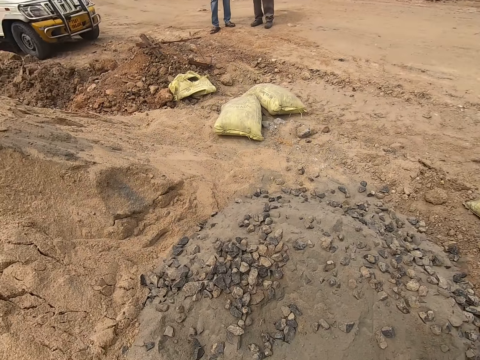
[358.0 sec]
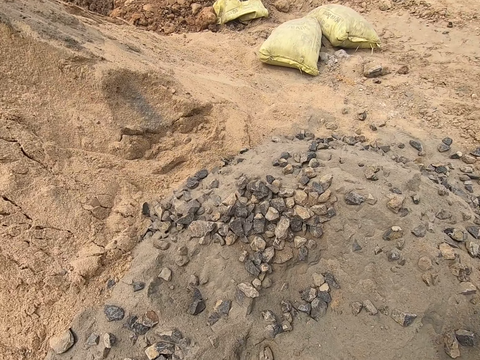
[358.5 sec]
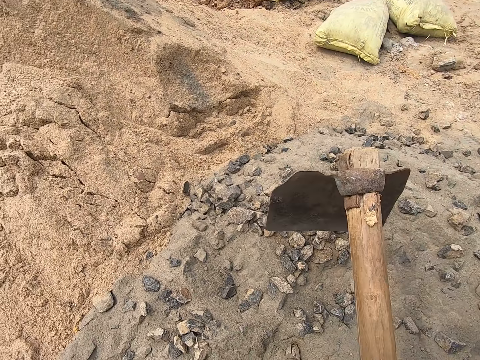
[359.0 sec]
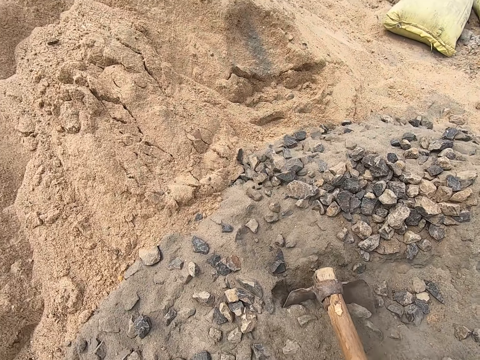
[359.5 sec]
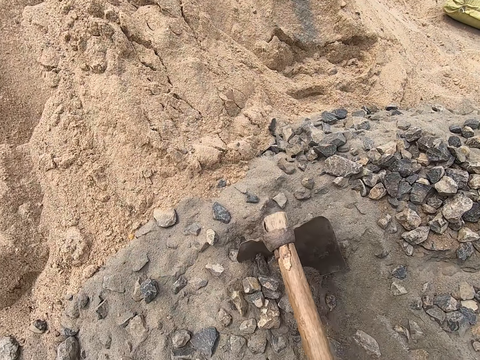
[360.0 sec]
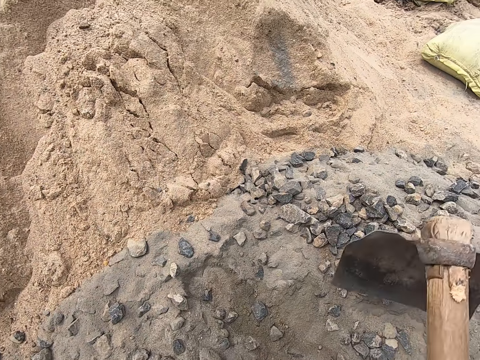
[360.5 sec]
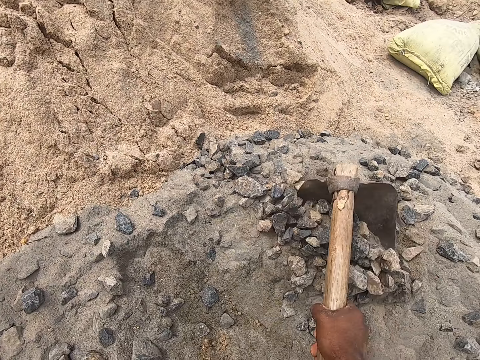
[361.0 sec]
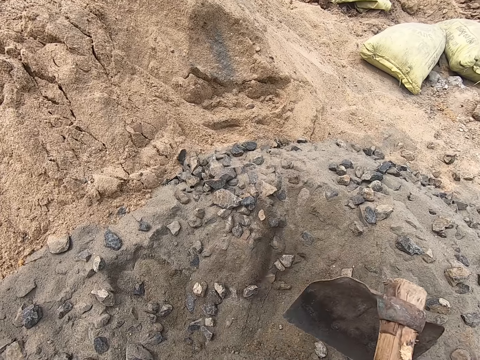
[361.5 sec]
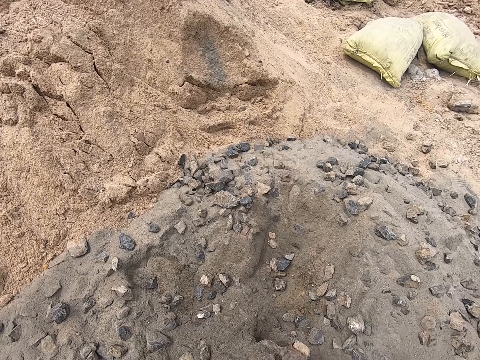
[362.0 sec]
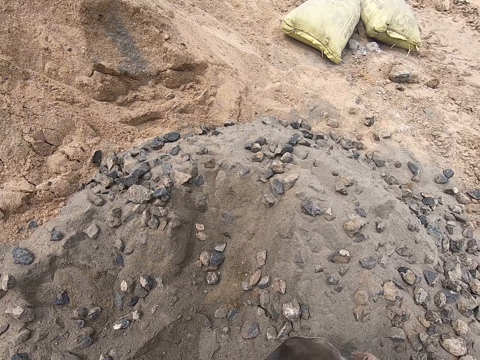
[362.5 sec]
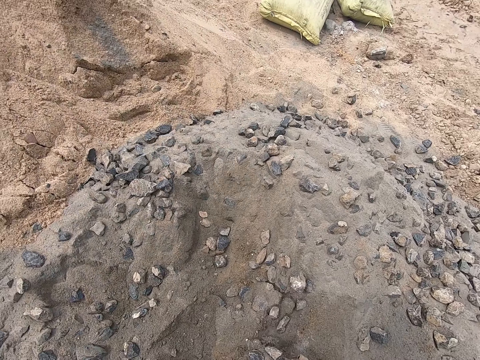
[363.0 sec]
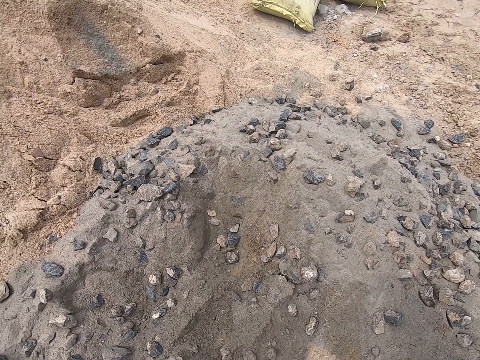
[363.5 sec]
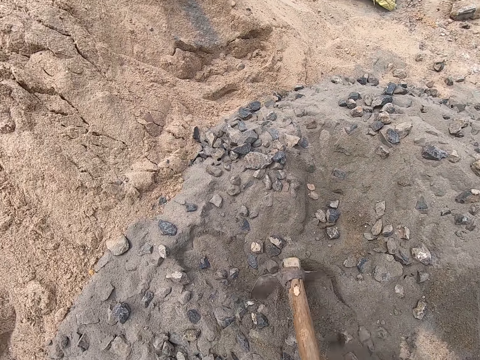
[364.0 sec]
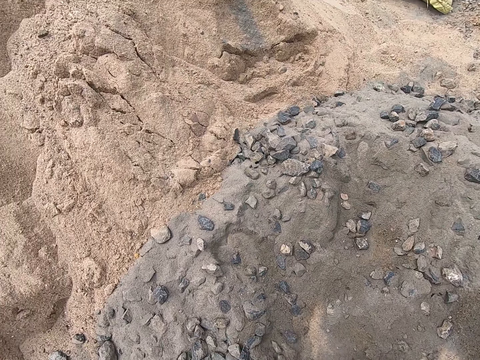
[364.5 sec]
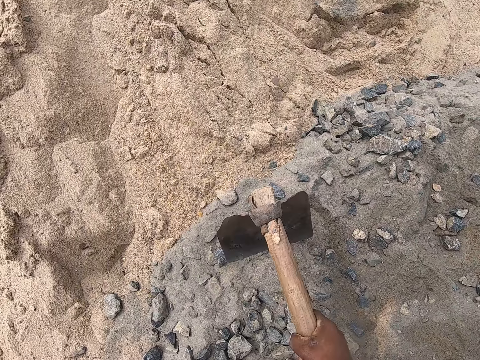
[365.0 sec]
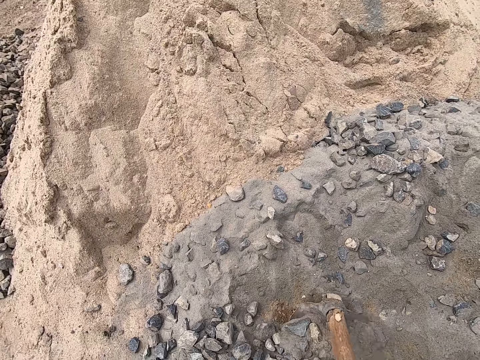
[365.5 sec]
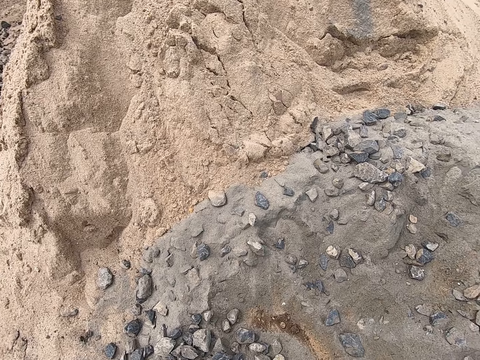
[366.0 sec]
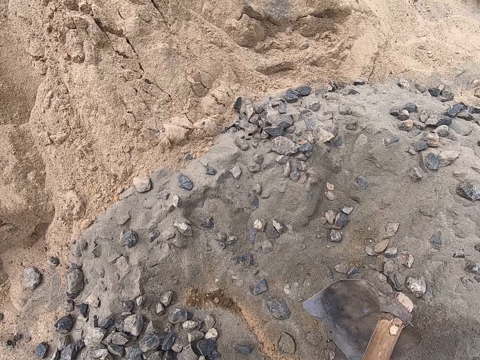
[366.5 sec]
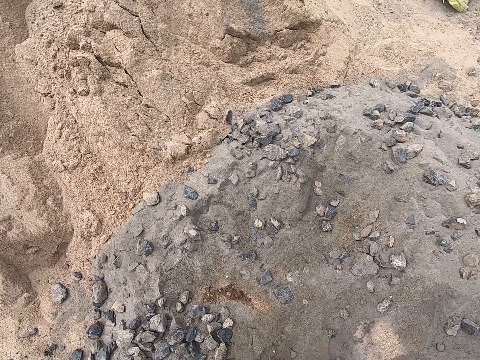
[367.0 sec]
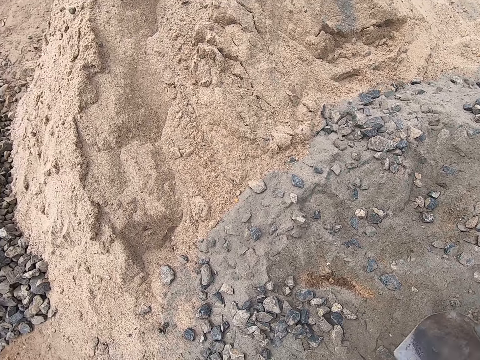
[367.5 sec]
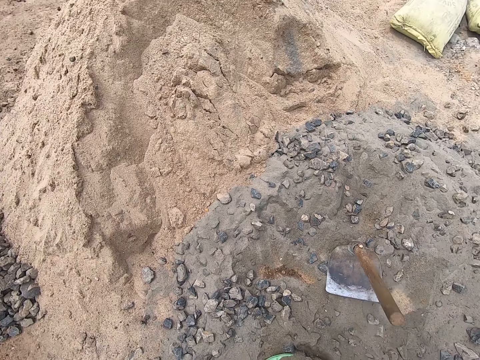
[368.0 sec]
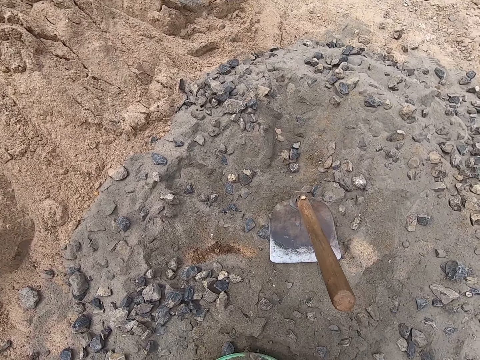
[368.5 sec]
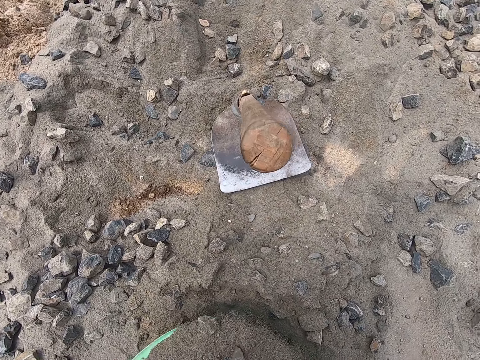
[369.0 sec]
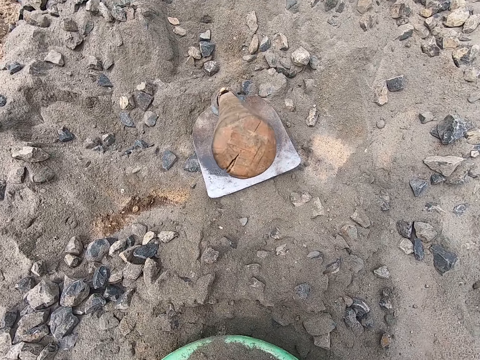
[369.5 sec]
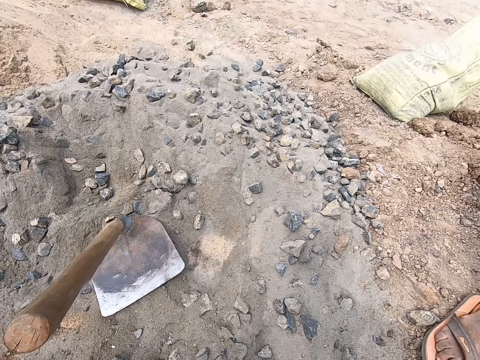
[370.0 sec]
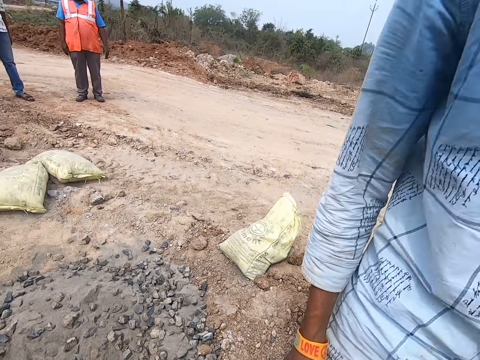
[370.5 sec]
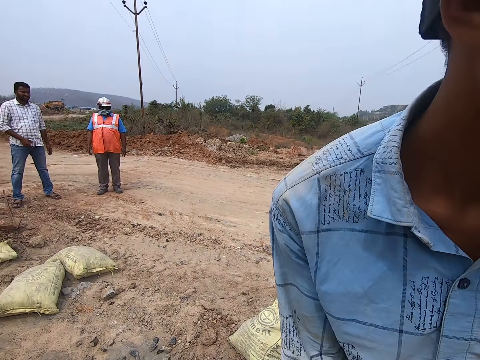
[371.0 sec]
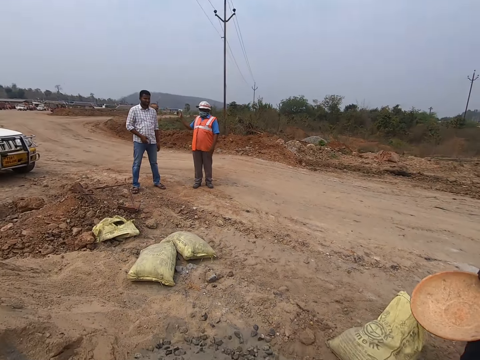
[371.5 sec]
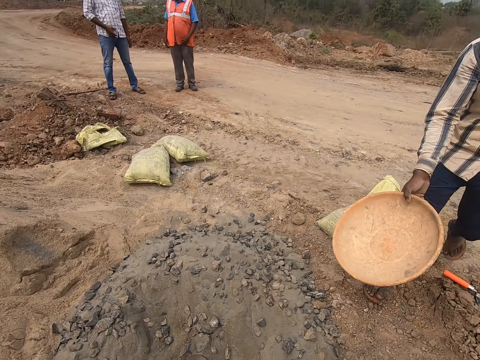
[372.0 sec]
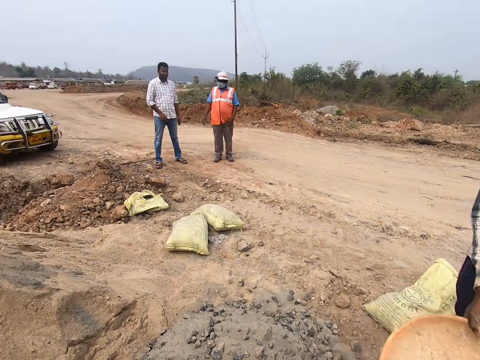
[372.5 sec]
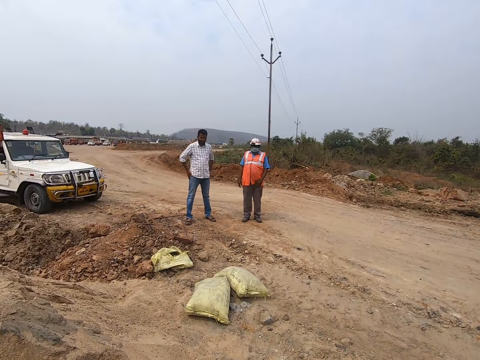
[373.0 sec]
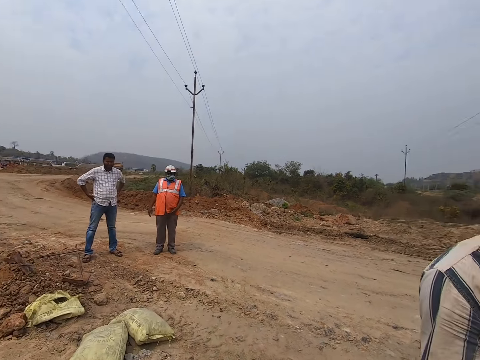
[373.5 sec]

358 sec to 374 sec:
The camera wearer collects ballast with a hoe. They pack sand in the tray. They shake the container of ballast, drop the jambe on the sand and pick up the tray. They look around and look at a man. A person walks towards the camera wearer.

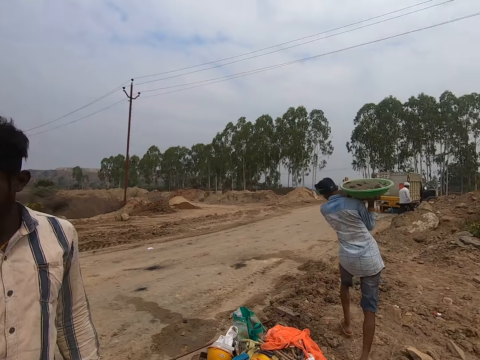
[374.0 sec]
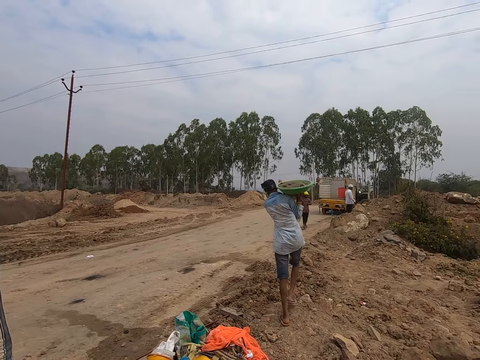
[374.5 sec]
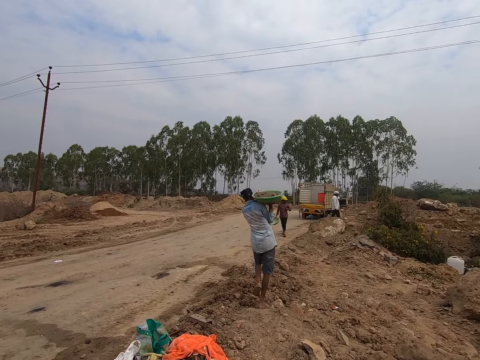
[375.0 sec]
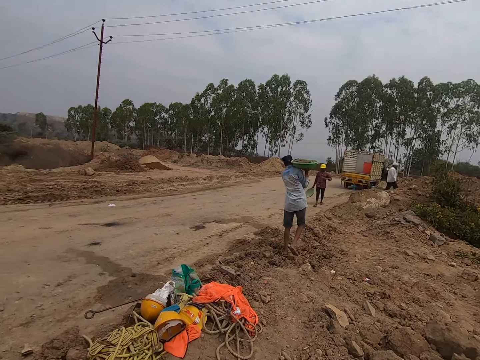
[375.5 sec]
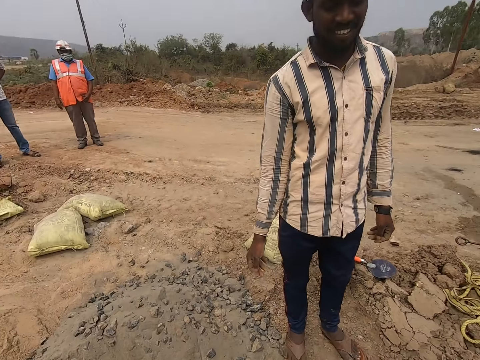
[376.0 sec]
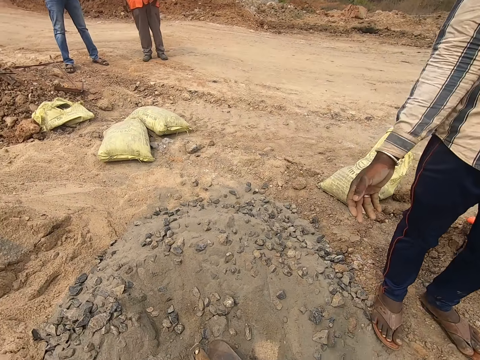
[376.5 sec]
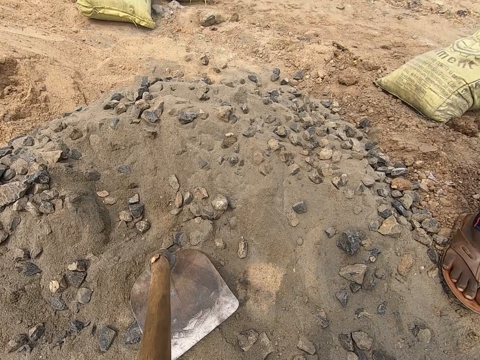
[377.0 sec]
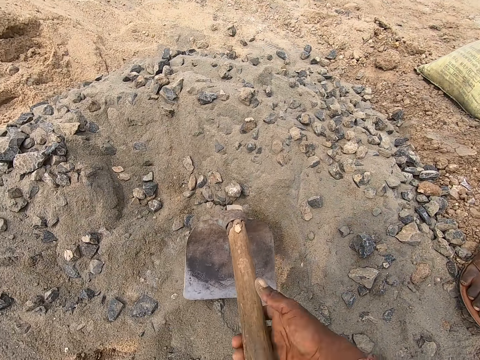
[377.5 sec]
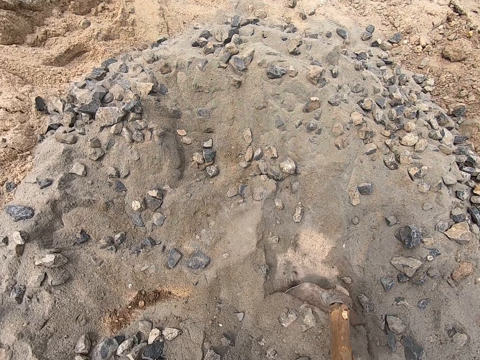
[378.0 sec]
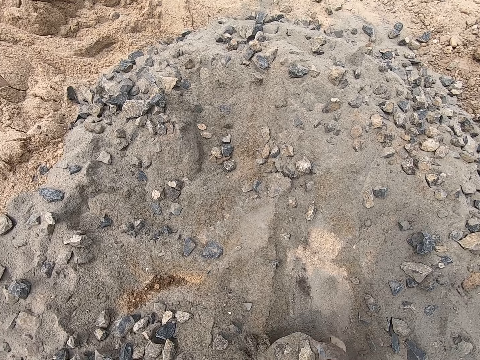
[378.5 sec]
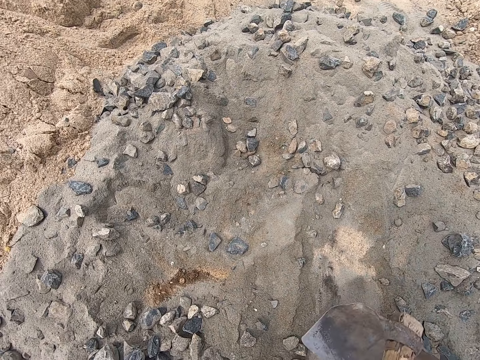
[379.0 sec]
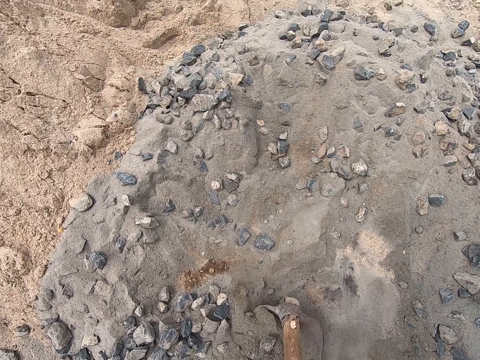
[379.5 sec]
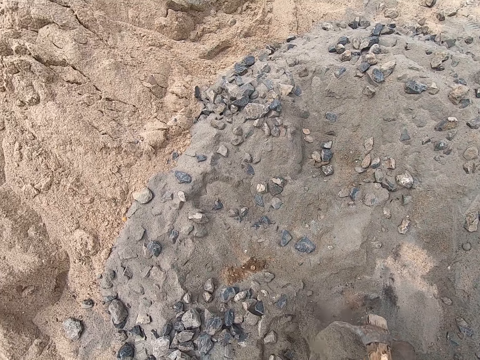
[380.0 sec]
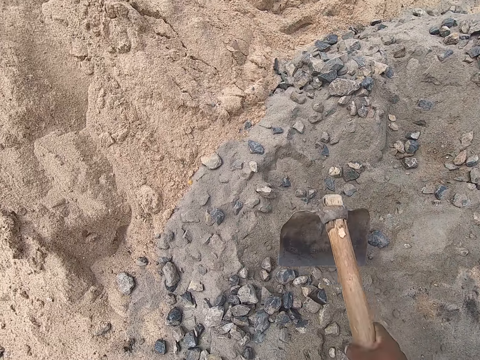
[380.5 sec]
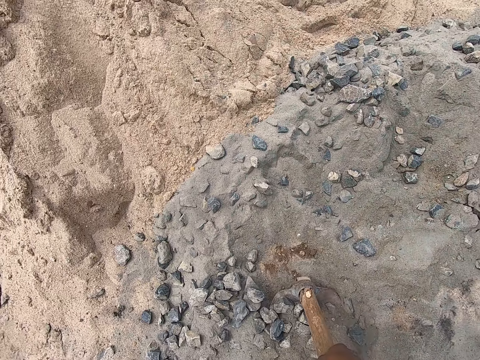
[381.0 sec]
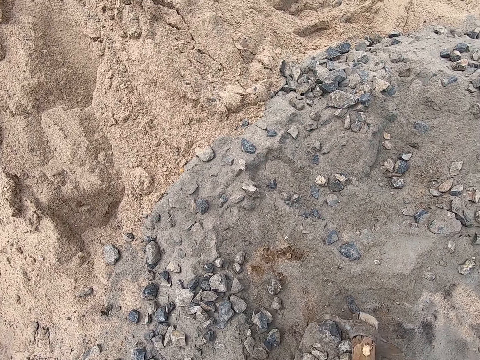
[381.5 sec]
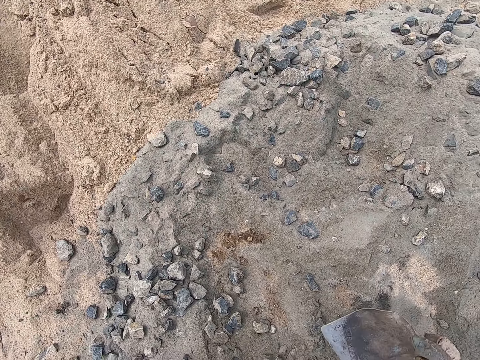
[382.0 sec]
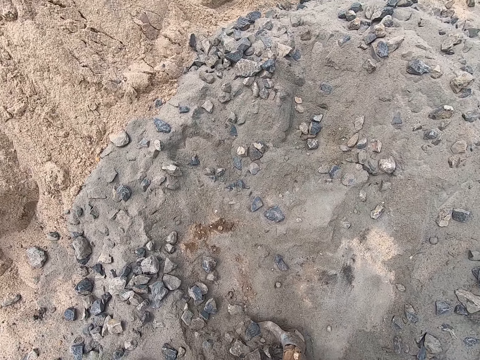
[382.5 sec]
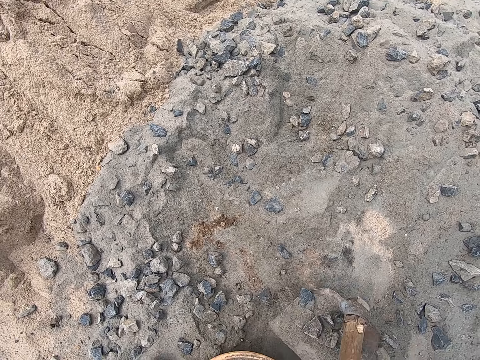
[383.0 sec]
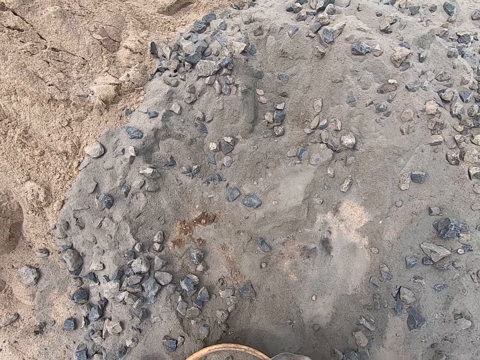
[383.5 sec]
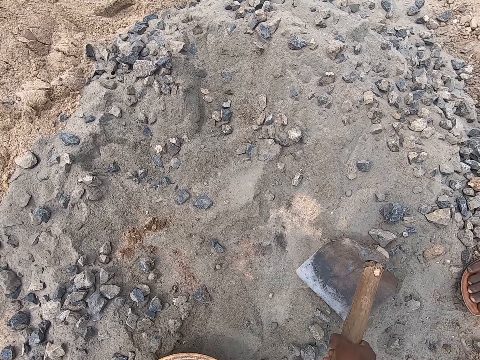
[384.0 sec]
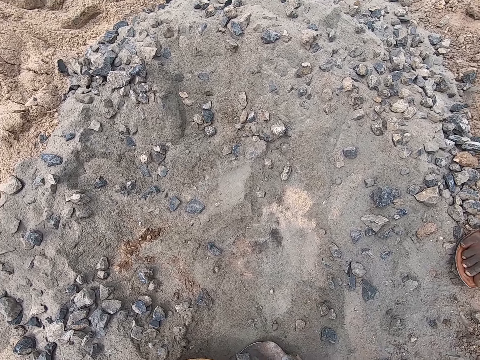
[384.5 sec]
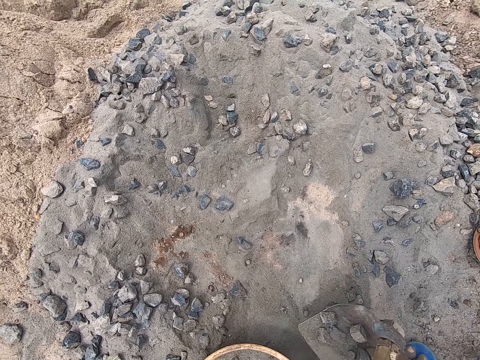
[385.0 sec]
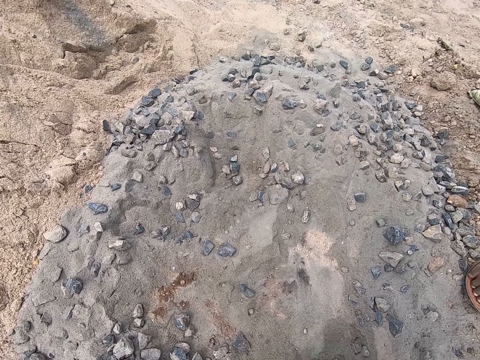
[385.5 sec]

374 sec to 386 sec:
A person holds his waist. Another person walks back. Another person walks in. Another person smiles with the camera wearer. The camera wearer grabs the hoe. They collect ballast with the hoe and pack sand in the tray.
